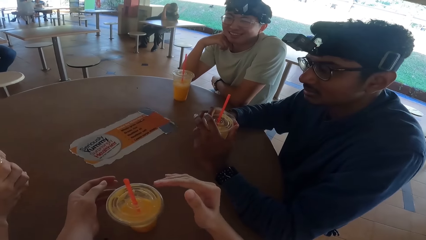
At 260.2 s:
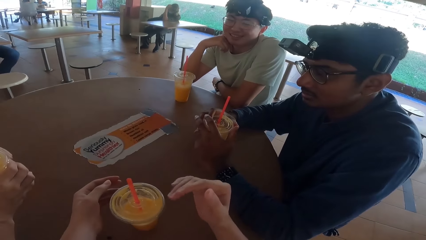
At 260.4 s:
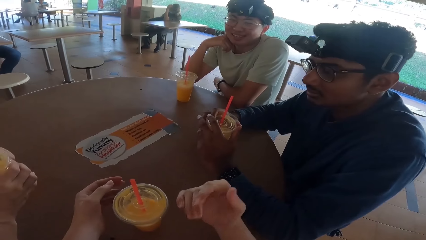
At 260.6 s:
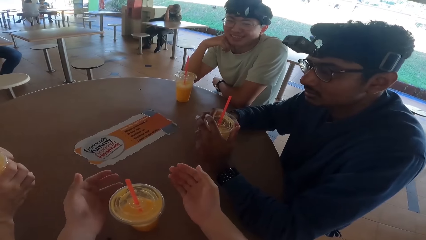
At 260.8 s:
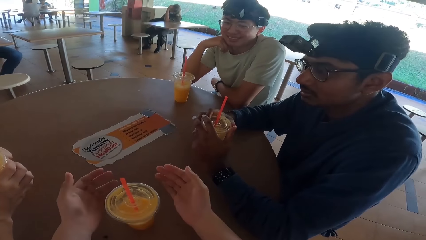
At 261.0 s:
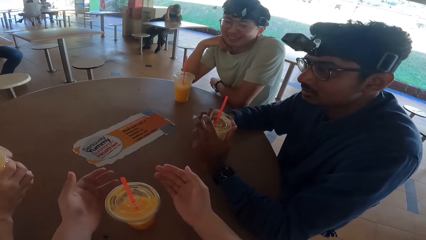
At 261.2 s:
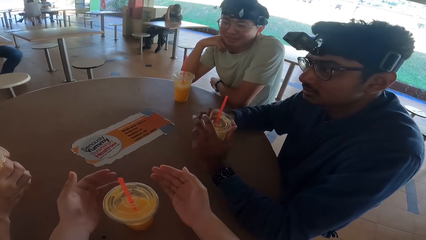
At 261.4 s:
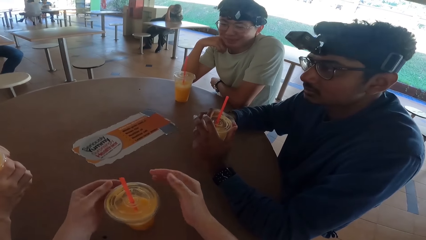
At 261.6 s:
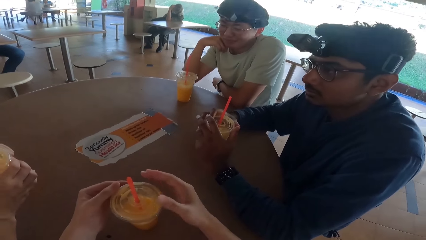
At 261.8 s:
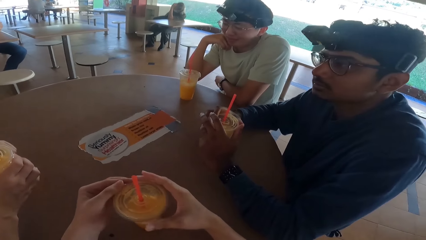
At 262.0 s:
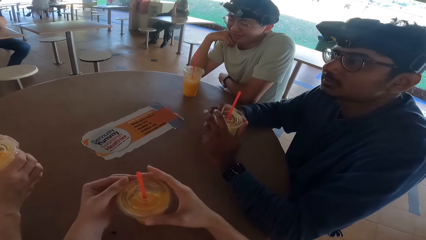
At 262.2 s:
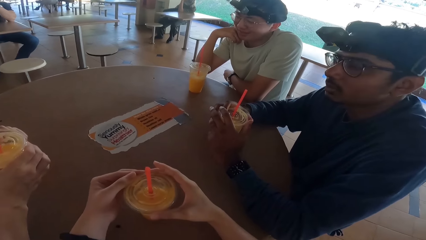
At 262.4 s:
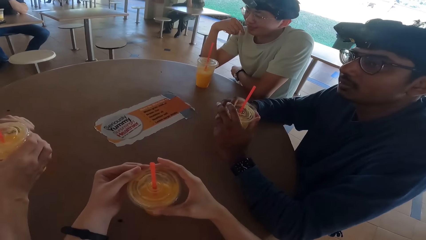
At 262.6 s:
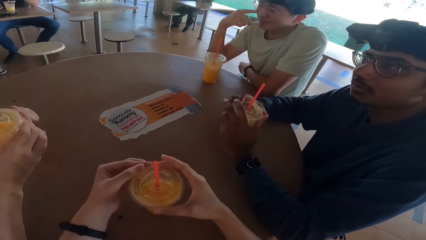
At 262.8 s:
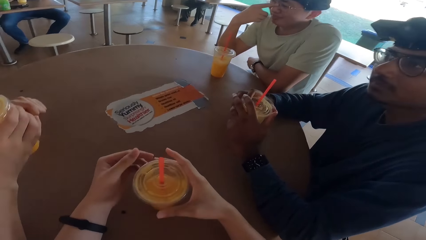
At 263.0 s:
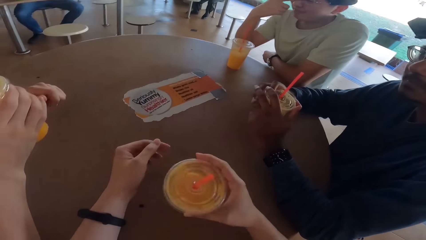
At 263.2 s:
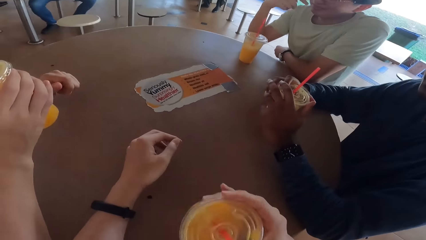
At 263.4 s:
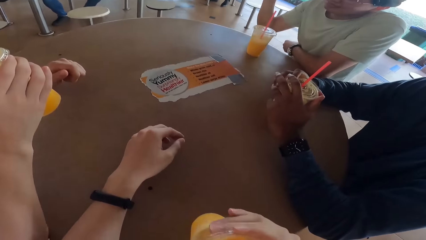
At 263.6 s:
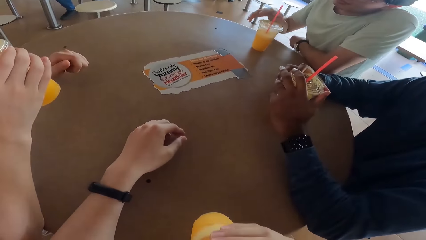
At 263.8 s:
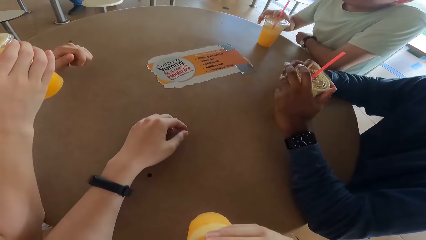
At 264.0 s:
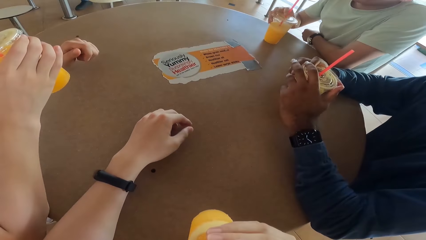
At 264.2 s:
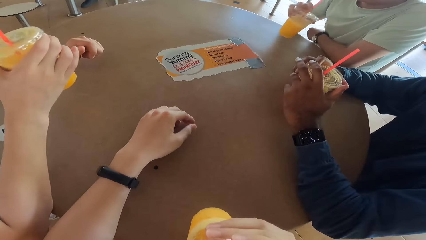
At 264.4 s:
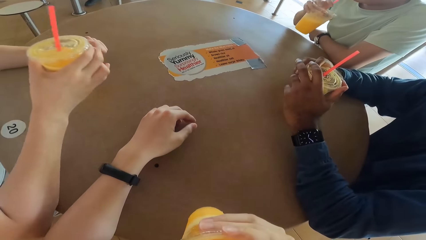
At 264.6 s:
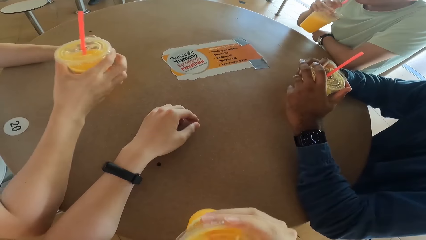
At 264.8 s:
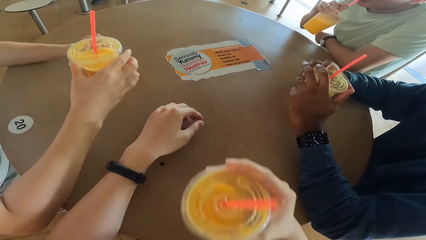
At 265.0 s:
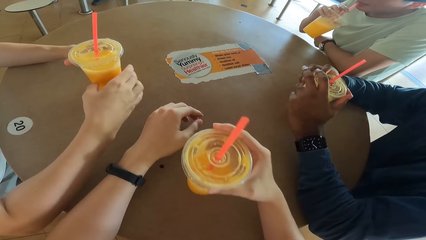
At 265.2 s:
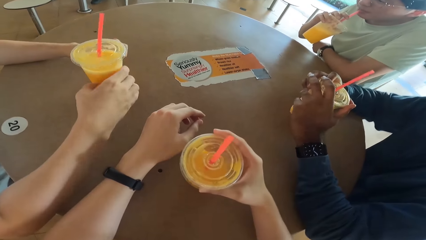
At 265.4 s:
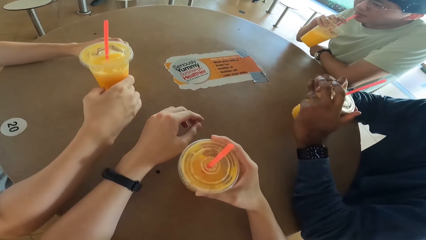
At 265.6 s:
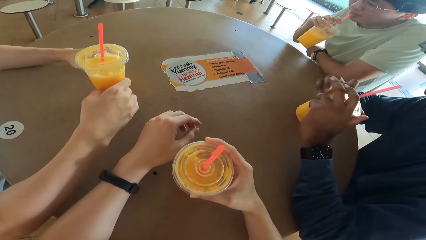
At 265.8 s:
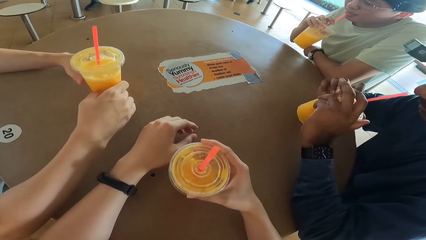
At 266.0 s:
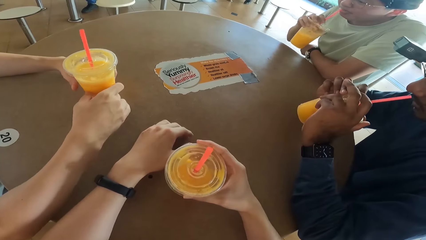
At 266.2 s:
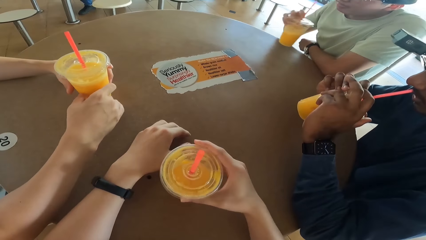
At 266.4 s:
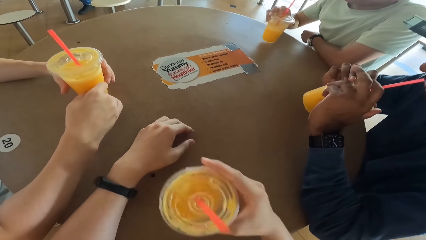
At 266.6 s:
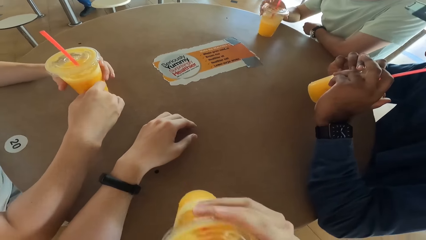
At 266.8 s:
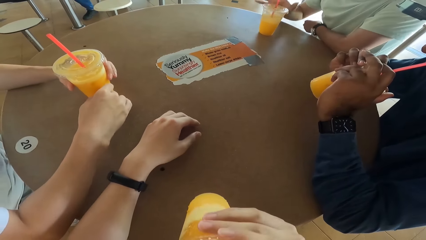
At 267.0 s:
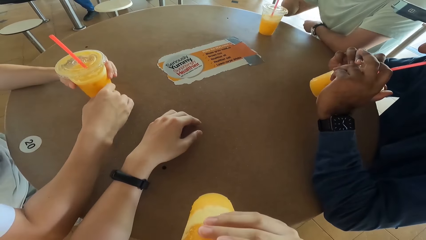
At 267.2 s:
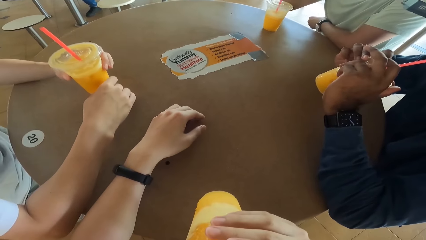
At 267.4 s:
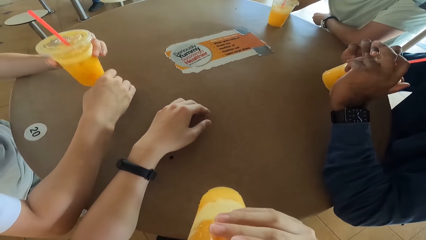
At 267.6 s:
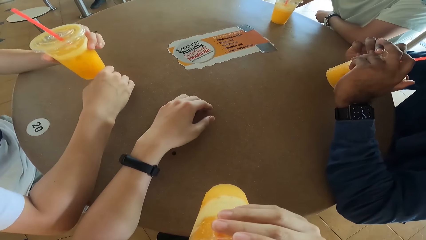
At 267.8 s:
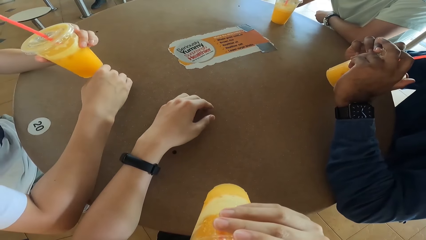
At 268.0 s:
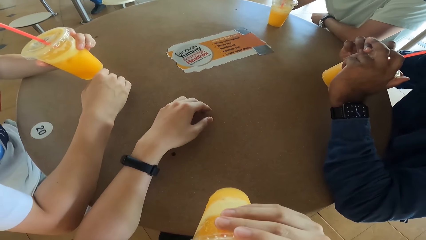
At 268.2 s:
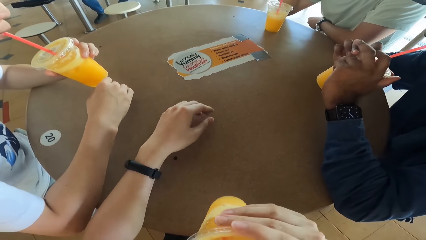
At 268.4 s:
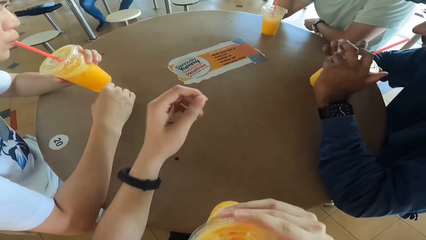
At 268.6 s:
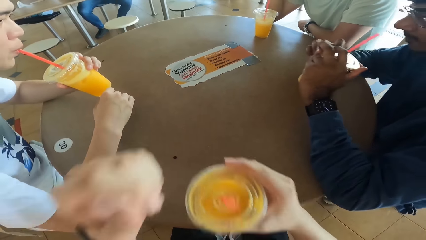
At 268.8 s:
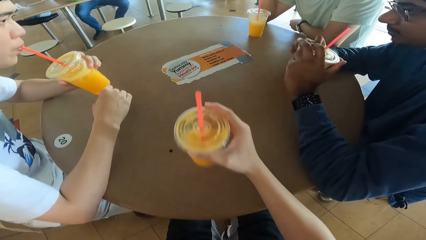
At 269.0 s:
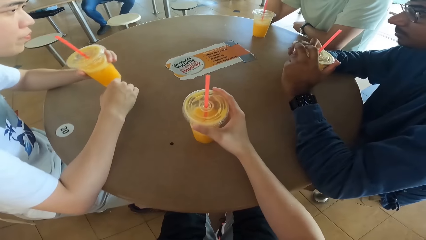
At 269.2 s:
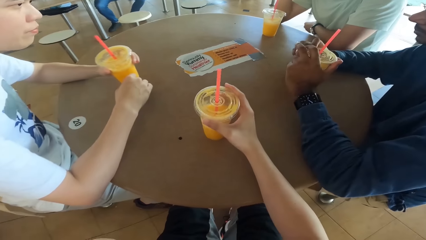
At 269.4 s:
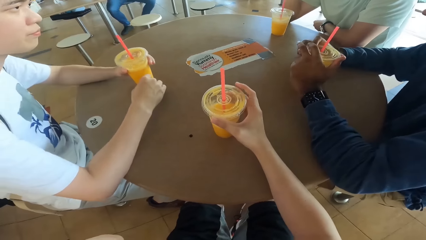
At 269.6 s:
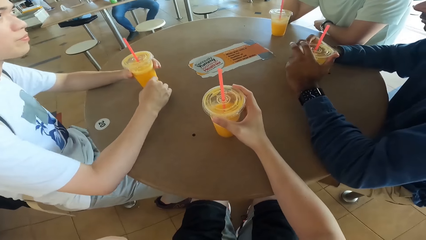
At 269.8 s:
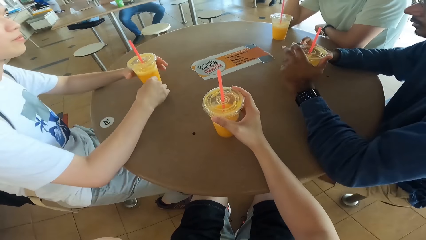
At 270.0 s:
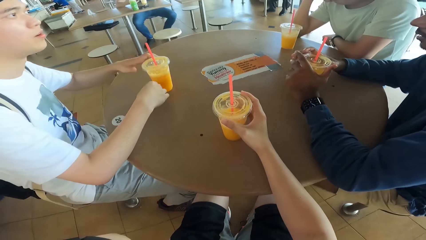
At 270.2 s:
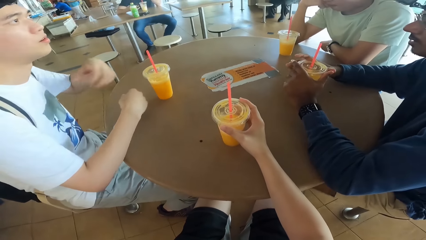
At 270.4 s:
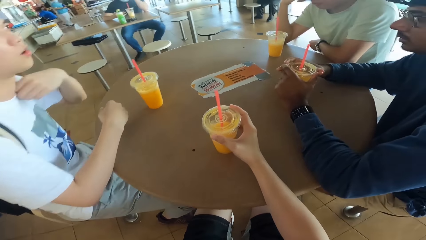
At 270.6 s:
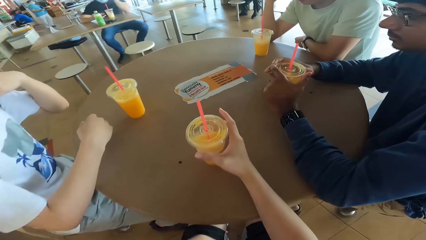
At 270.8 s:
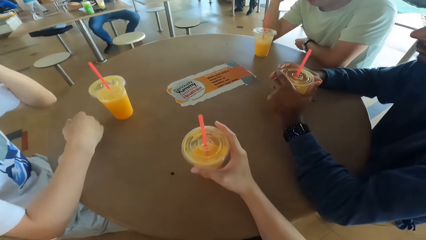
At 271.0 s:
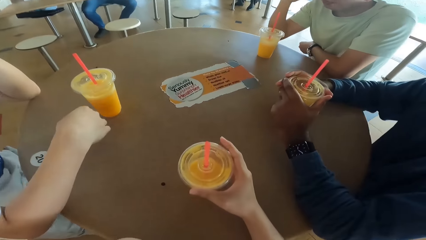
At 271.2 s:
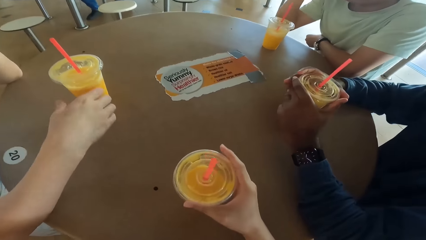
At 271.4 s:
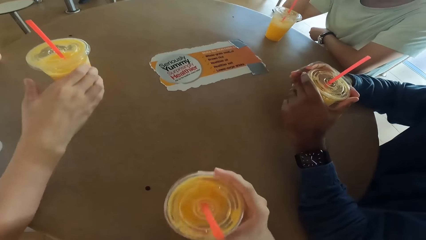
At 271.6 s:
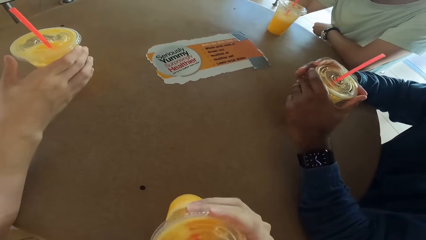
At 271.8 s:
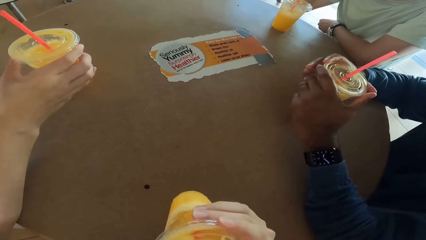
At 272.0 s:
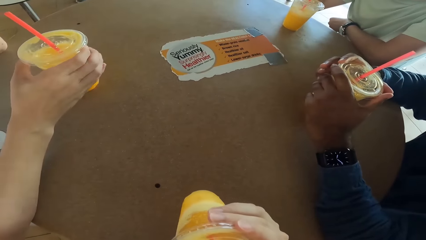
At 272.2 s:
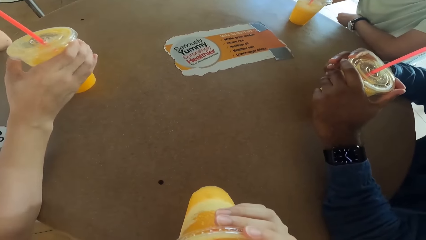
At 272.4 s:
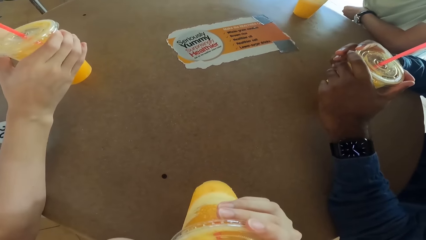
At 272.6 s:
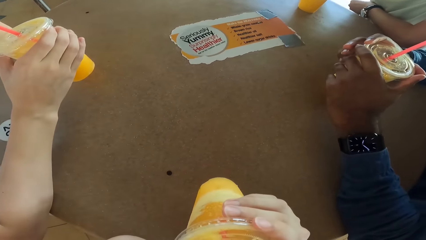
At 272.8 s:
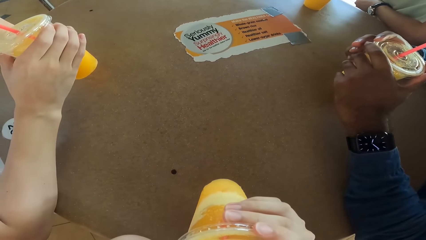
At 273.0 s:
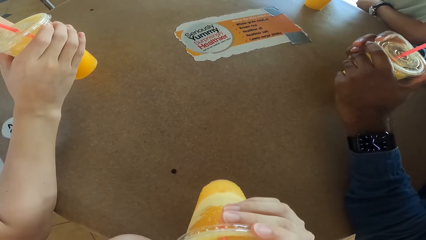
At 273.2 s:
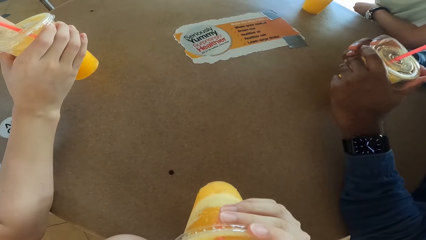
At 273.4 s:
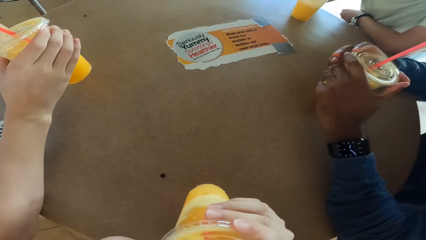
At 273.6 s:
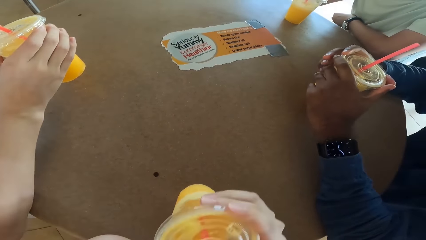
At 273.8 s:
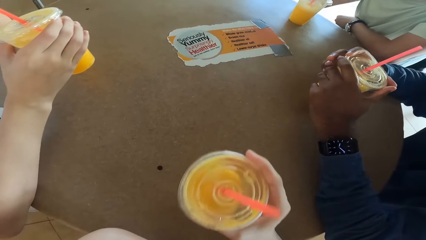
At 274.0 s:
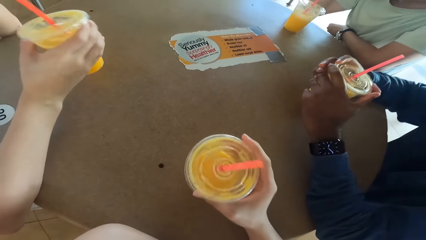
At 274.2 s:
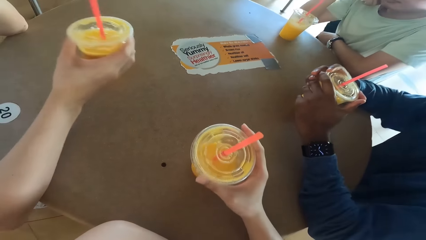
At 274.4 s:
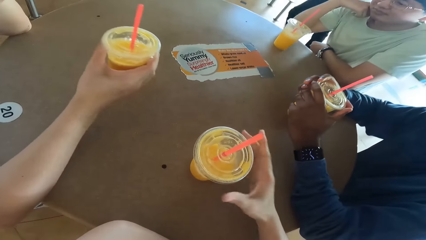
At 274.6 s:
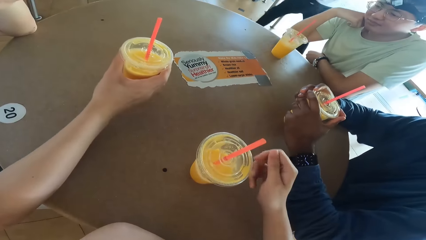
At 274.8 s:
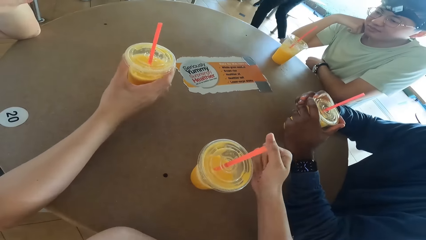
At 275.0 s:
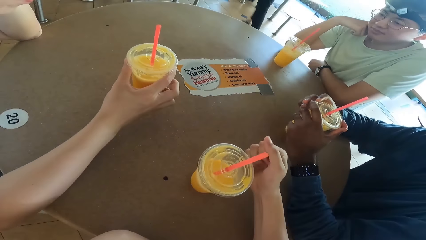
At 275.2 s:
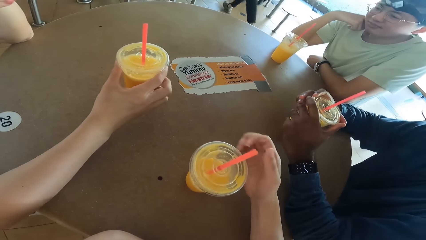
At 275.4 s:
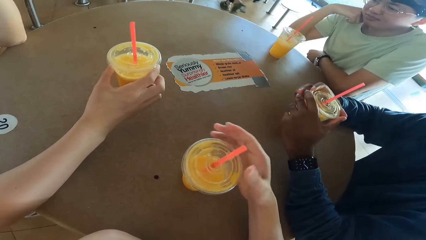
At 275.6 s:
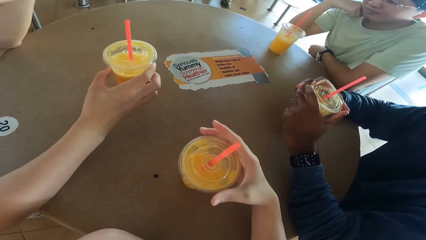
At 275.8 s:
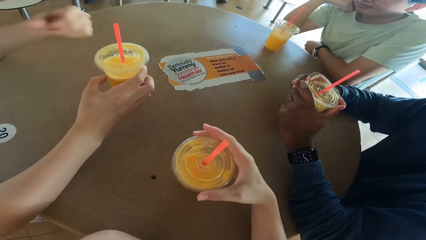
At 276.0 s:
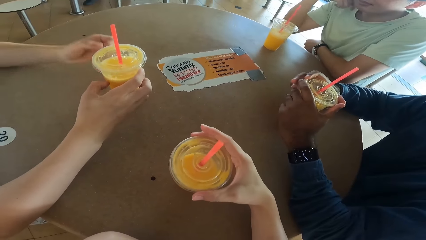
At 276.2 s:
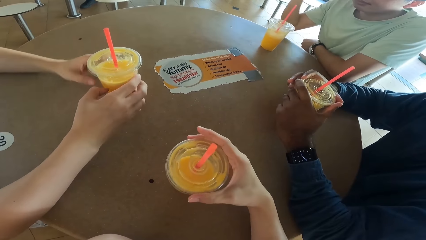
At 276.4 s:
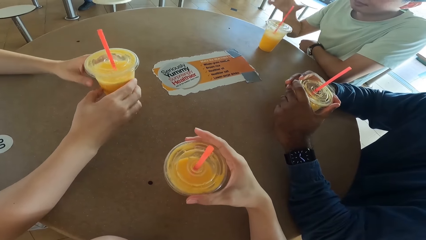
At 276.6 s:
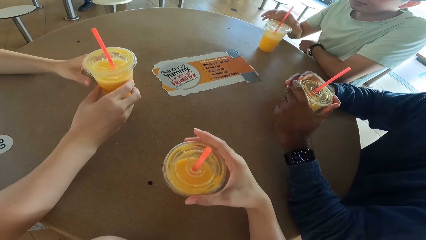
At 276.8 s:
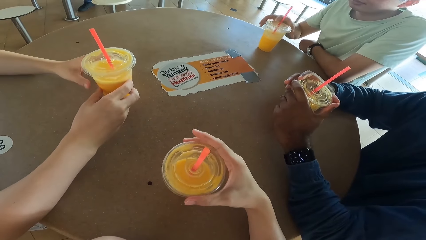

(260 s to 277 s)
A person takes a drink. The camera wearer takes a drink. Another person takes a drink. A third person takes a drink. The camera wearer takes a drink. The first person takes a drink.
